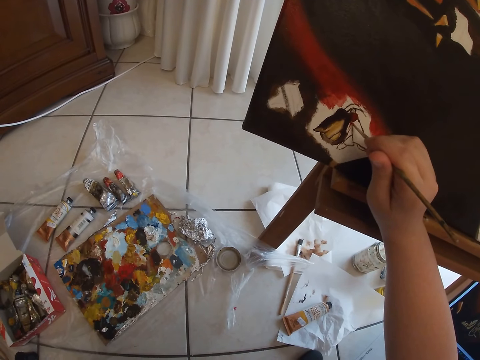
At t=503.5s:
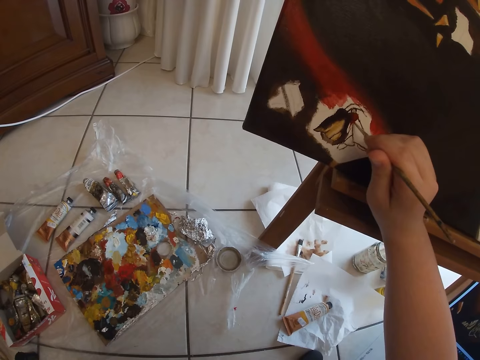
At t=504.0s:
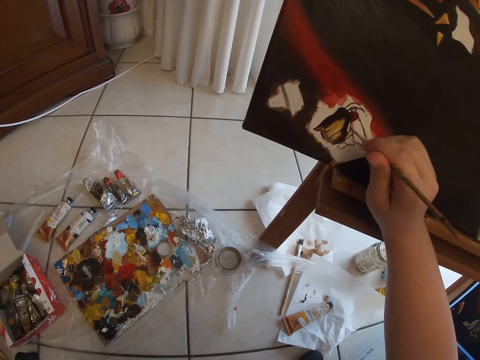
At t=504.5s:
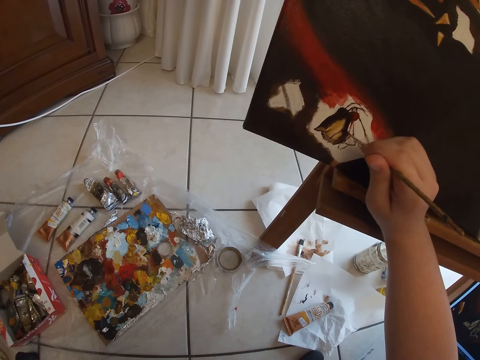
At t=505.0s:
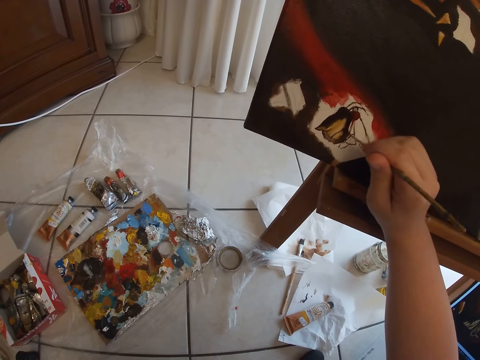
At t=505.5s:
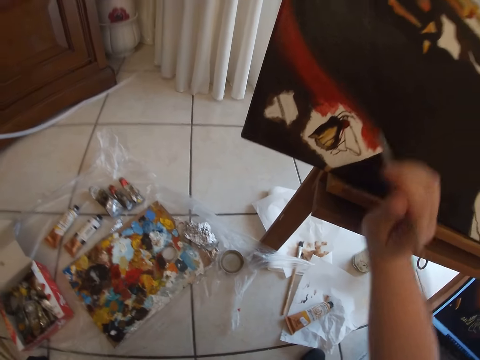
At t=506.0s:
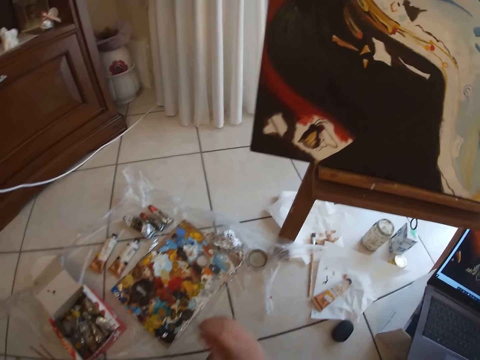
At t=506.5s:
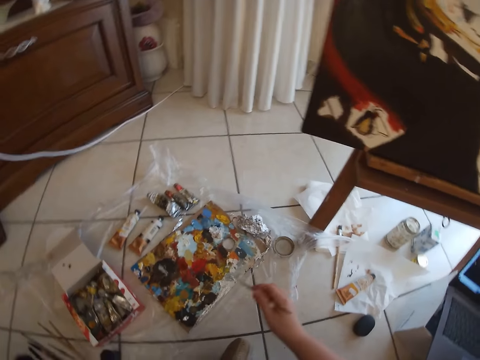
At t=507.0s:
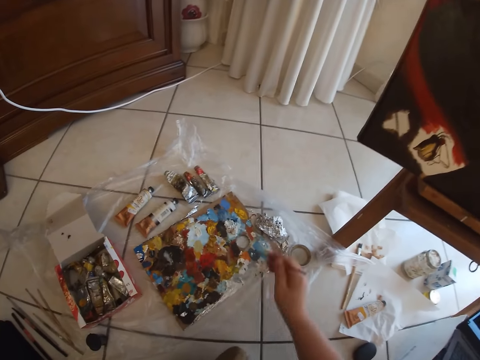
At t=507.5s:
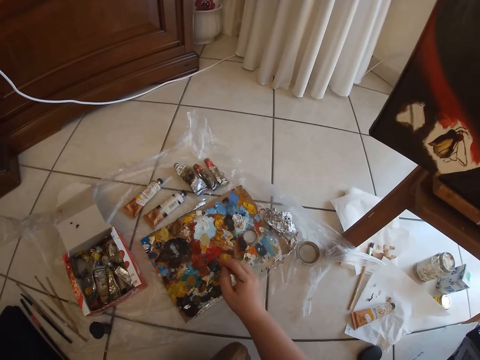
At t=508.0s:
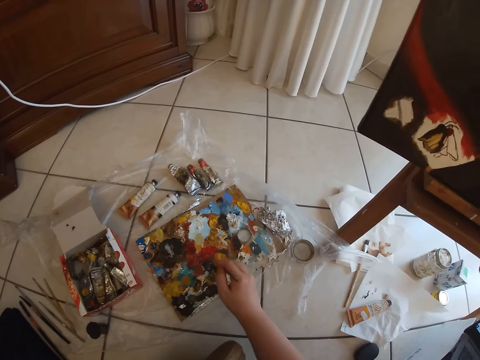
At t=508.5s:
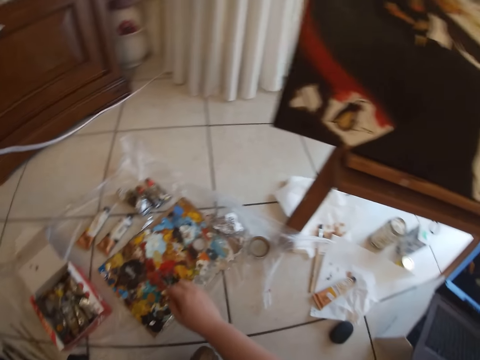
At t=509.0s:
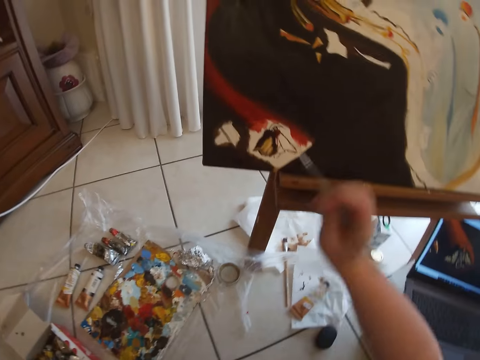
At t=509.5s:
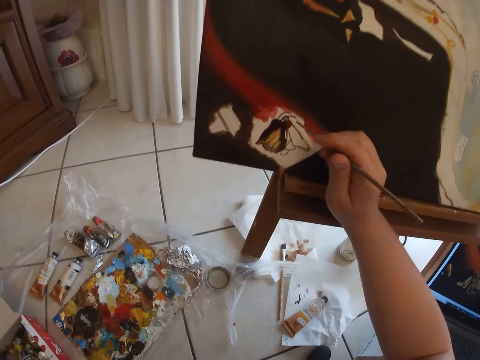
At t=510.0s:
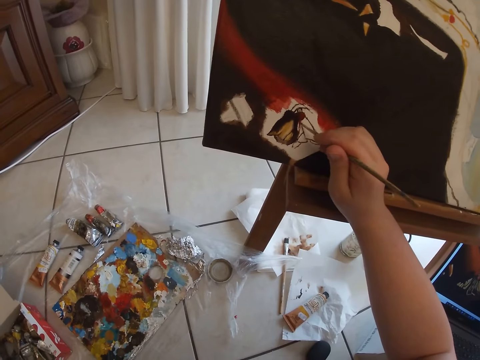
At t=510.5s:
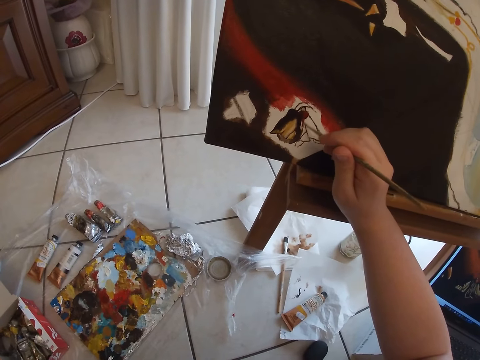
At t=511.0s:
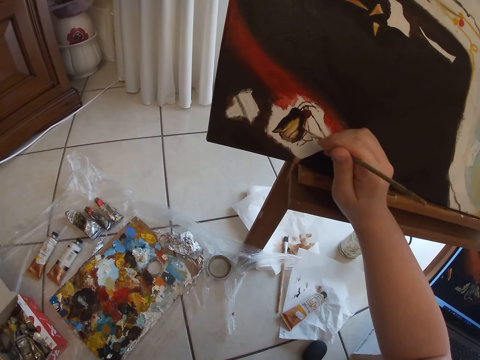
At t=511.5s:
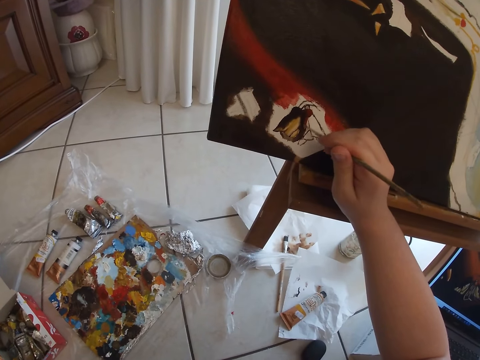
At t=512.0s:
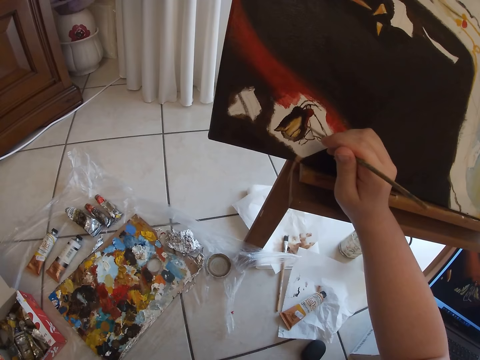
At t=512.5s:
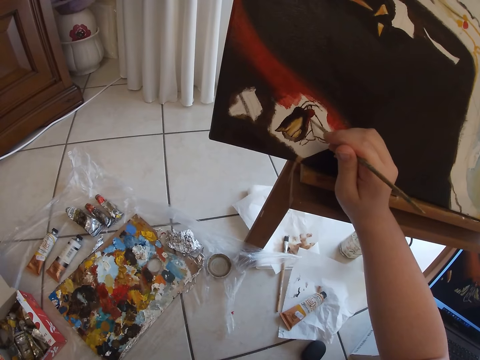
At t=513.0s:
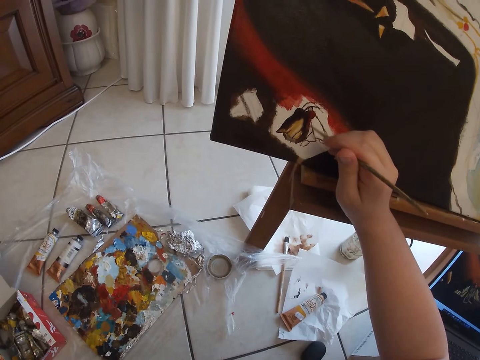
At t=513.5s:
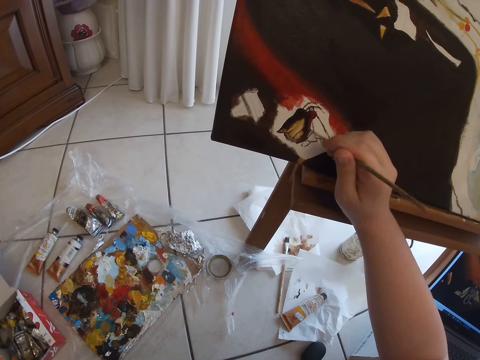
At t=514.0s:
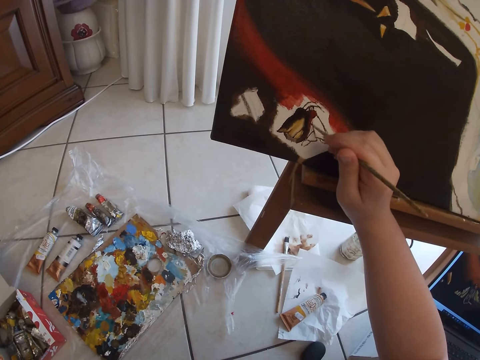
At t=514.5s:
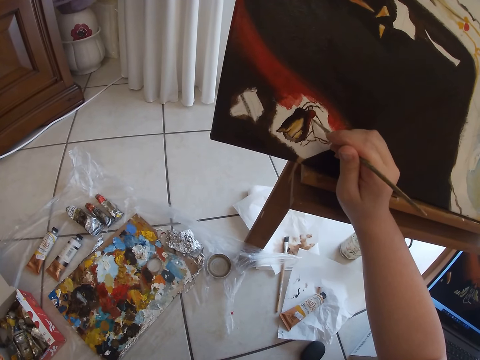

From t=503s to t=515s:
The camera wearer removes the paint brush from the painting. She dabs the paintbrush on some paint in the palette on the floor. She paints on the canvas with the paintbrush in her right hand.

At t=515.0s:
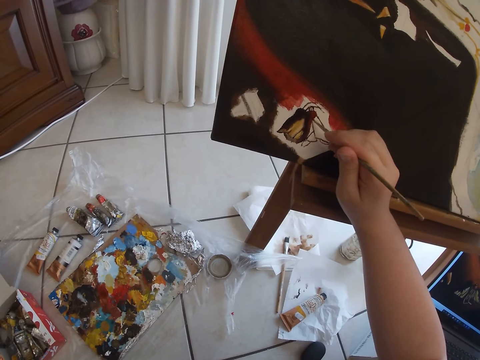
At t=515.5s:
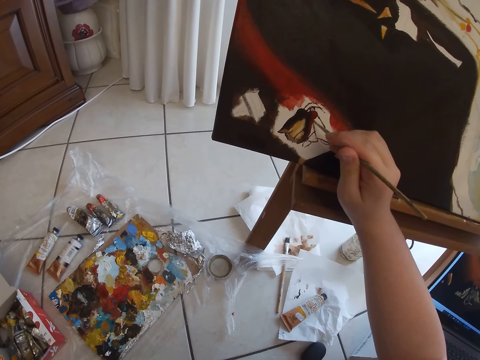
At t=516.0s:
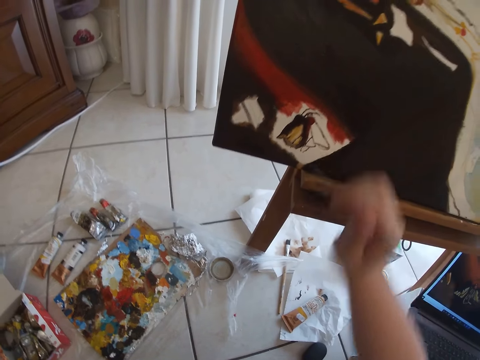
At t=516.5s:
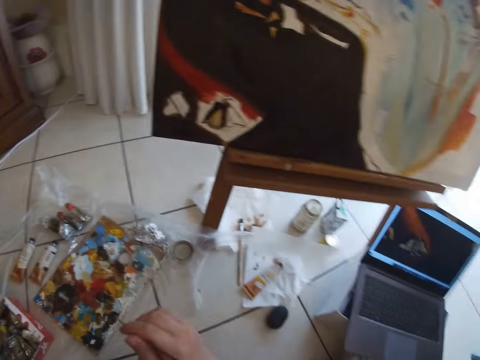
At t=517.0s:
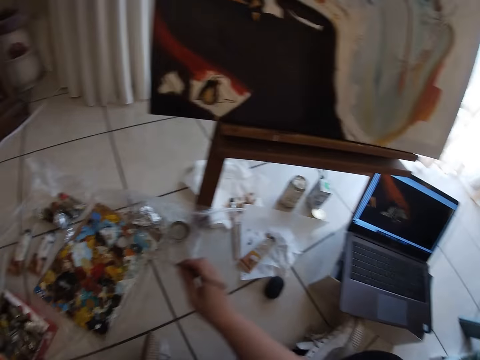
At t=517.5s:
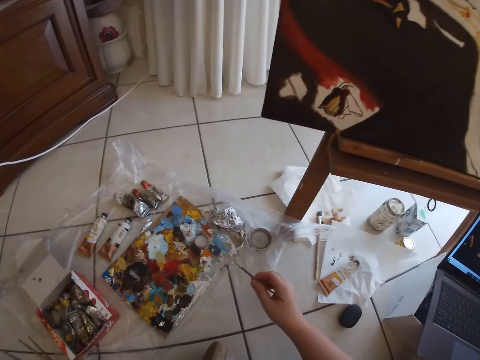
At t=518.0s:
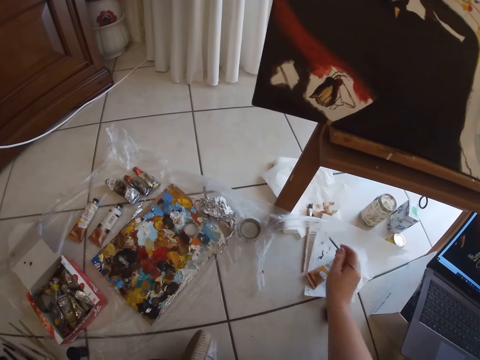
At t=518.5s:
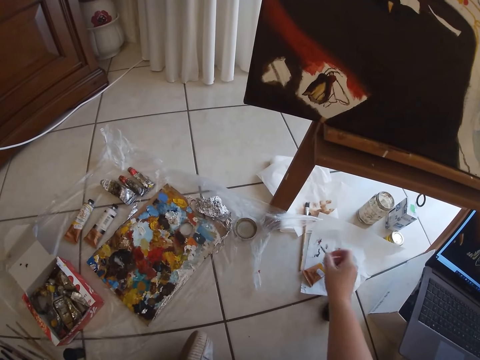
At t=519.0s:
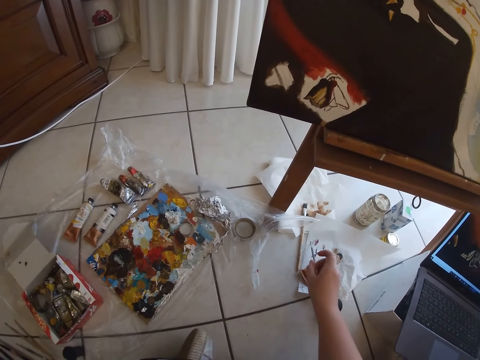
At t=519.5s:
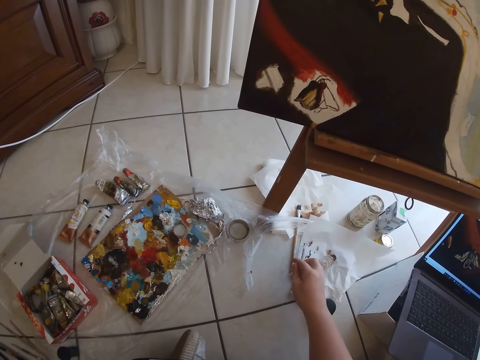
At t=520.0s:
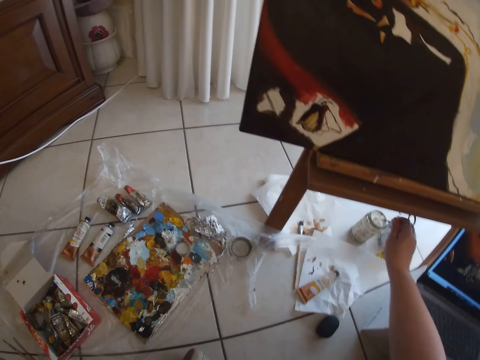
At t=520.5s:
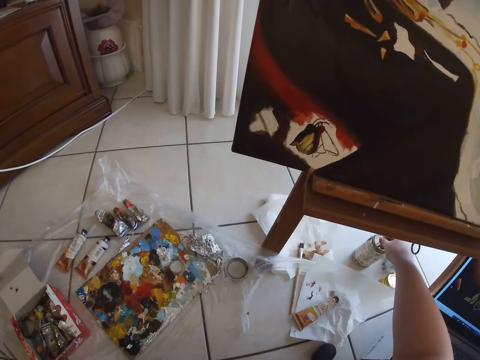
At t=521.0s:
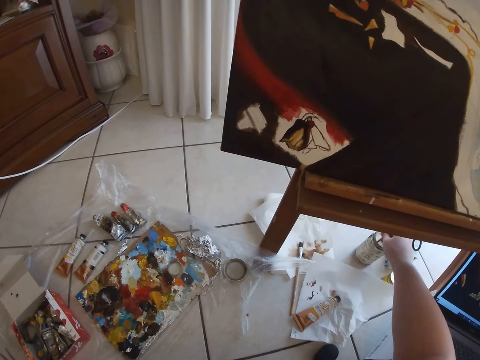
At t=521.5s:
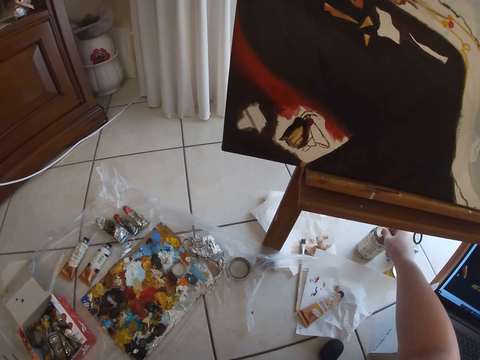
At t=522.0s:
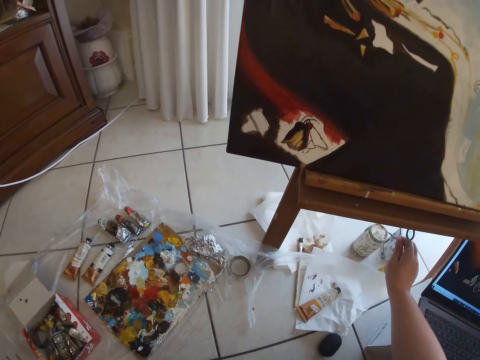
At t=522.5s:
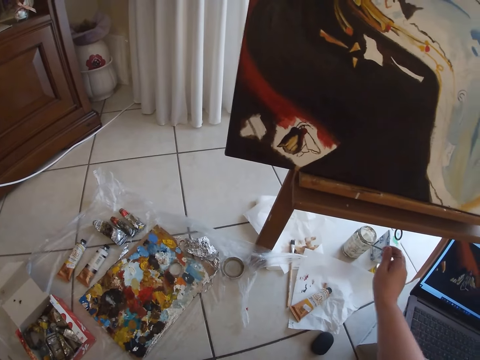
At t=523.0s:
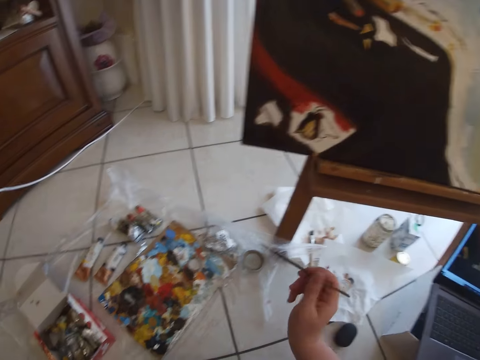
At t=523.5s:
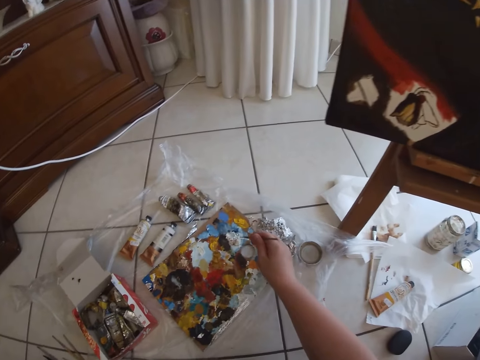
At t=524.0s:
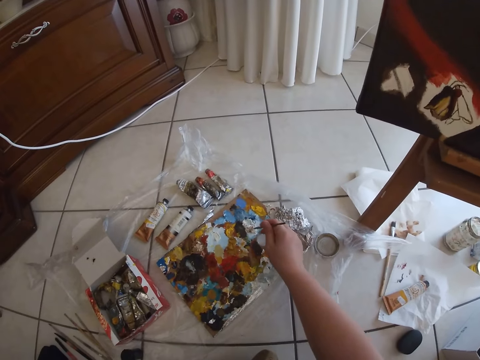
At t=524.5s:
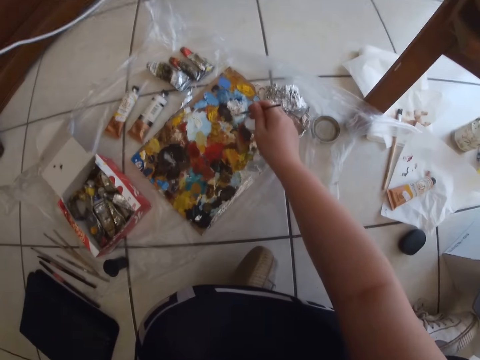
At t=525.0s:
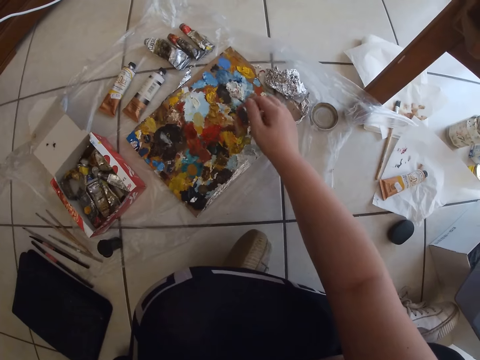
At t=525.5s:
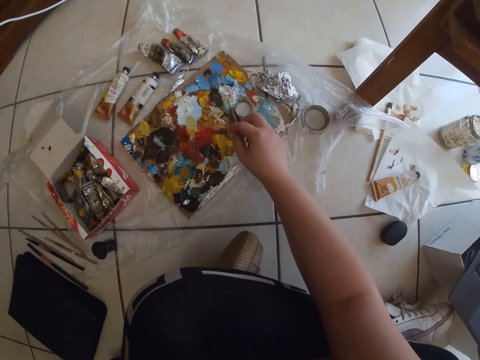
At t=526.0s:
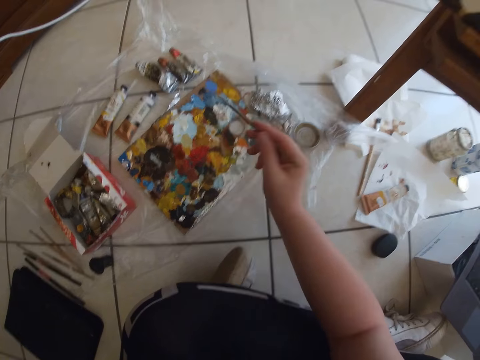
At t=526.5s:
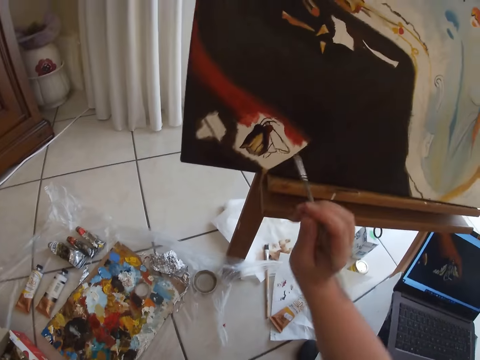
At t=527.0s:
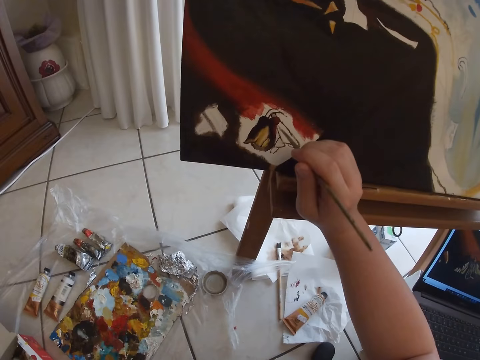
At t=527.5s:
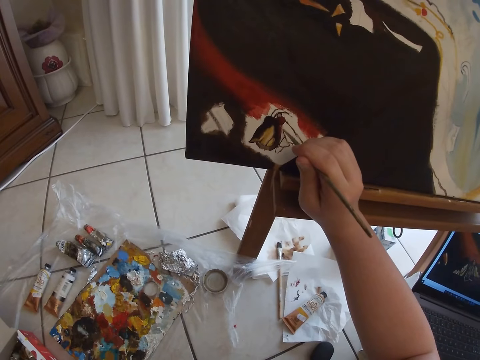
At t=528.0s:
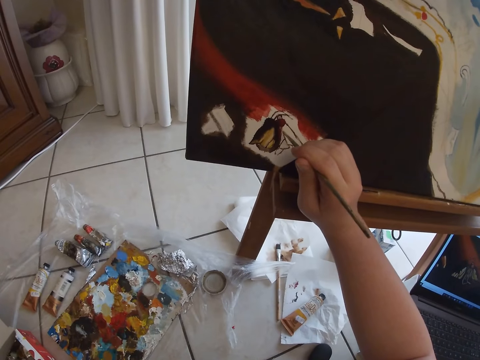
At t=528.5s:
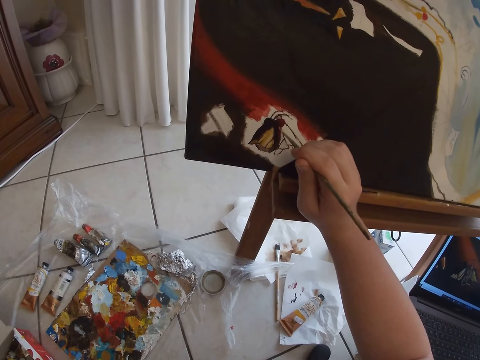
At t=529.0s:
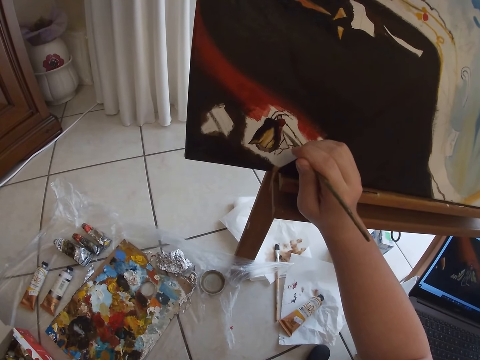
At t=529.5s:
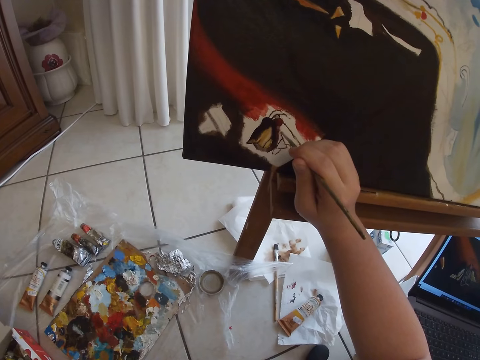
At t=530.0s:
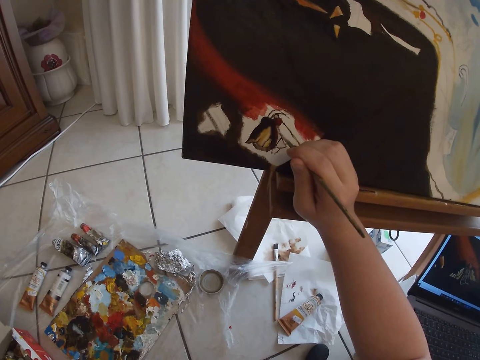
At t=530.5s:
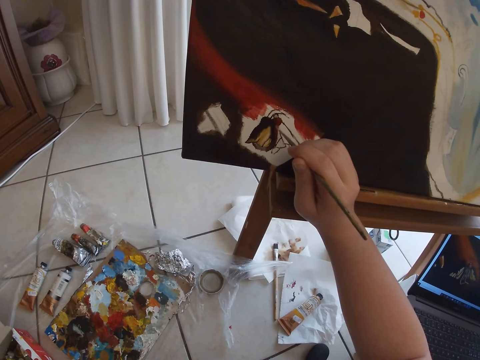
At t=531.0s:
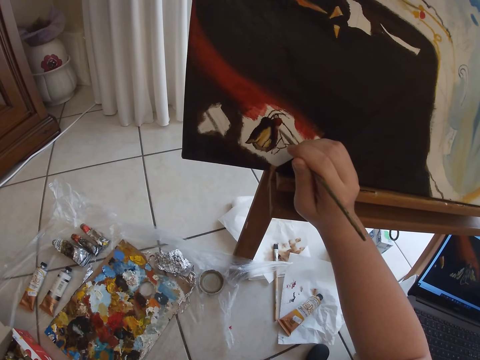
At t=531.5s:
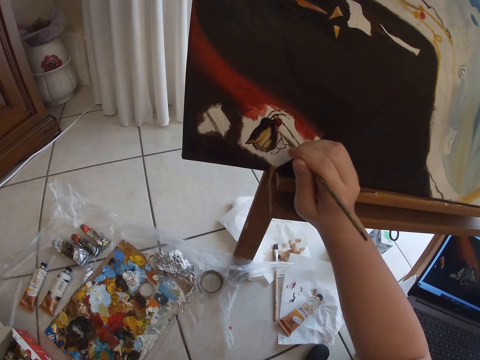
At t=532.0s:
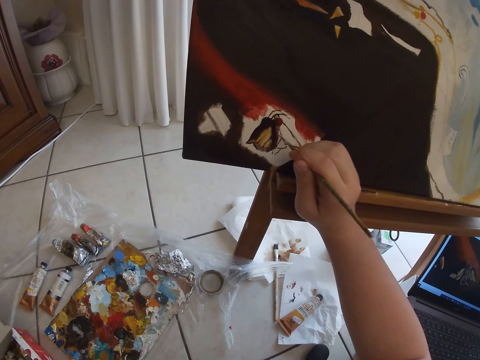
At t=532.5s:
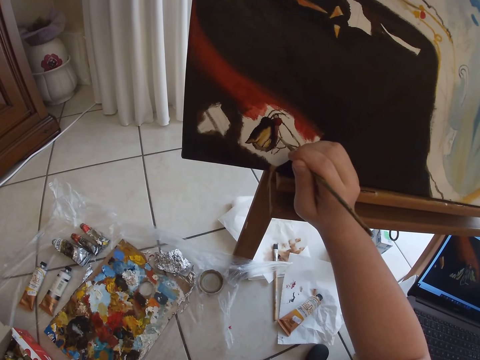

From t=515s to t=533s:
The camera wearer removes the paint brush from the painting. She cleans the paintbrush in her right hand on the paper on the floor. She rinses the paint brush in her right hand in the container on the floor. She dips the paint brush into the paint. She removes the paint brush from the paint. She dabs the paintbrush on some paint in the palette on the floor. She removes the paint brush from the paint. She paints on the canvas with the paintbrush in her right hand.
